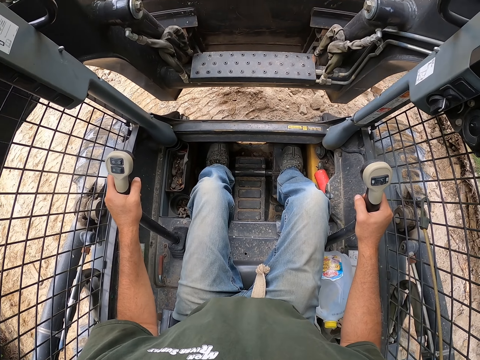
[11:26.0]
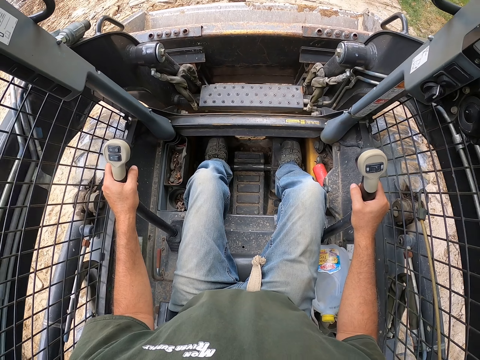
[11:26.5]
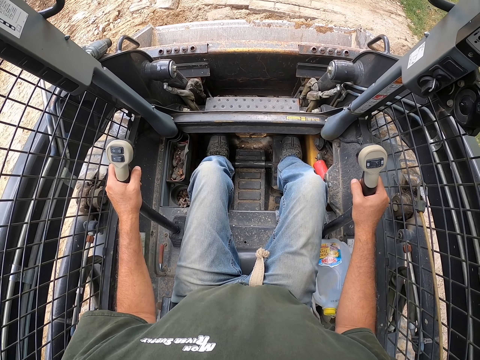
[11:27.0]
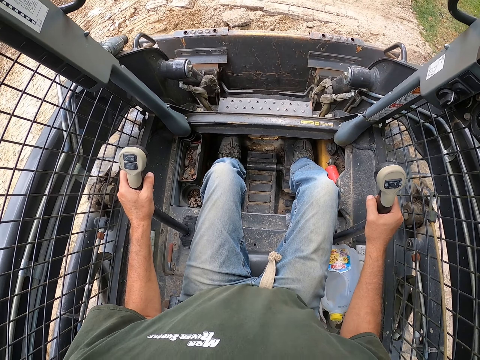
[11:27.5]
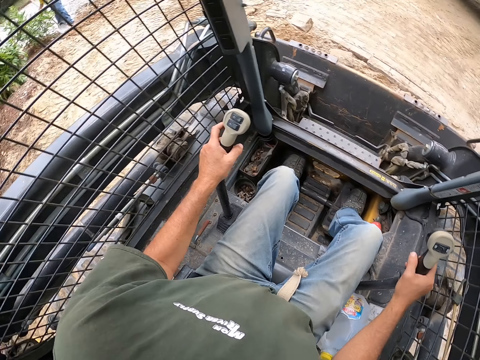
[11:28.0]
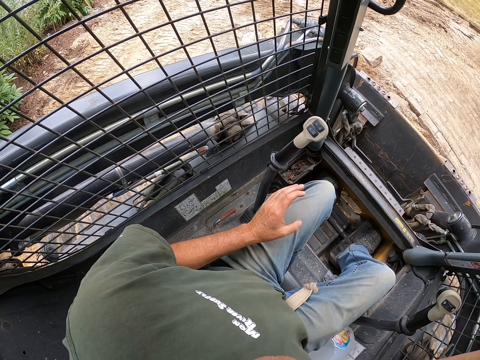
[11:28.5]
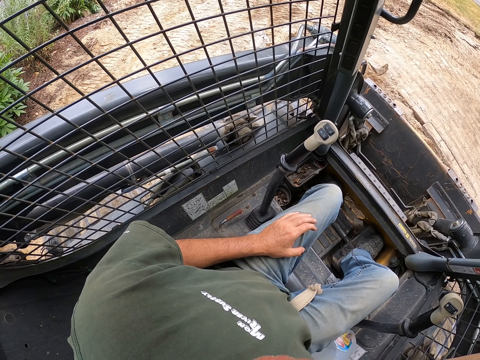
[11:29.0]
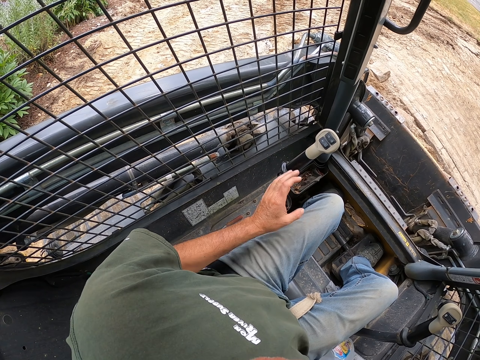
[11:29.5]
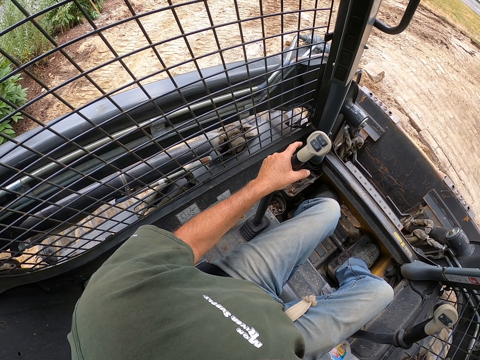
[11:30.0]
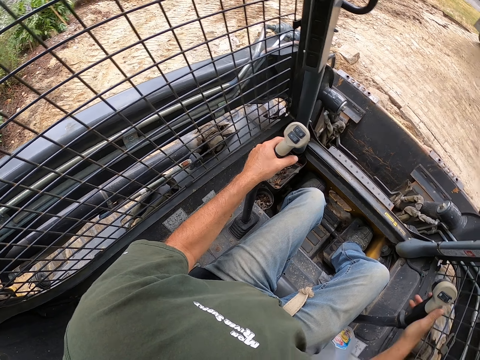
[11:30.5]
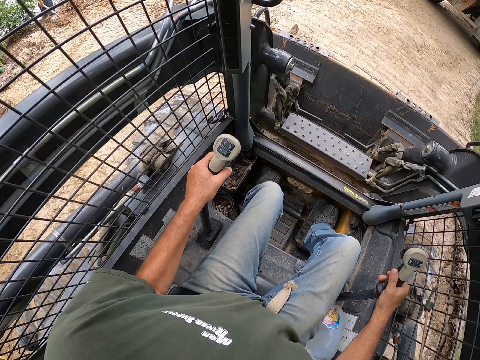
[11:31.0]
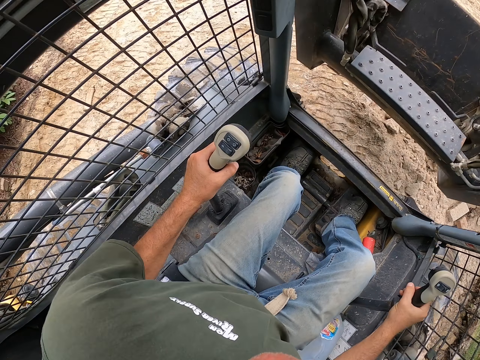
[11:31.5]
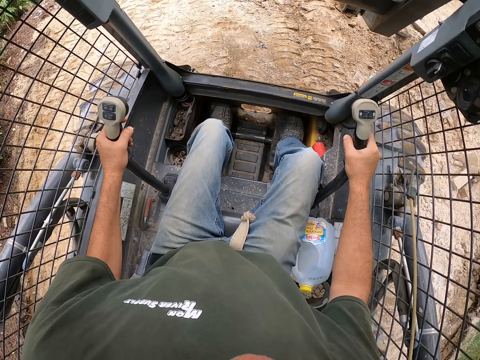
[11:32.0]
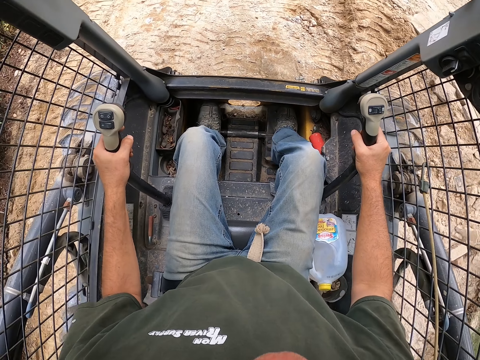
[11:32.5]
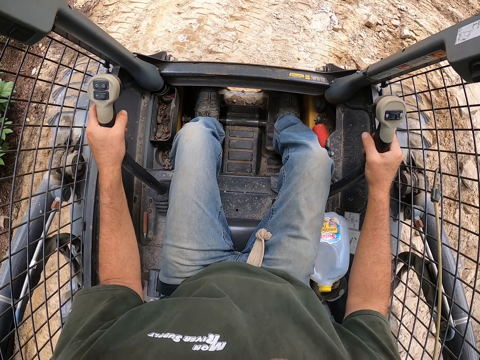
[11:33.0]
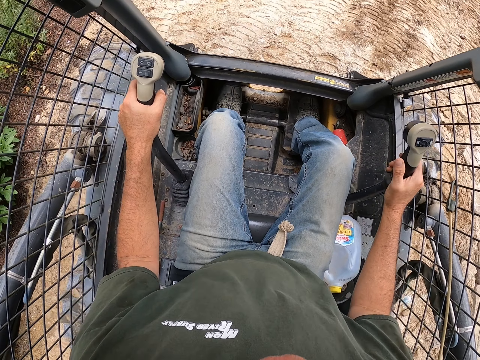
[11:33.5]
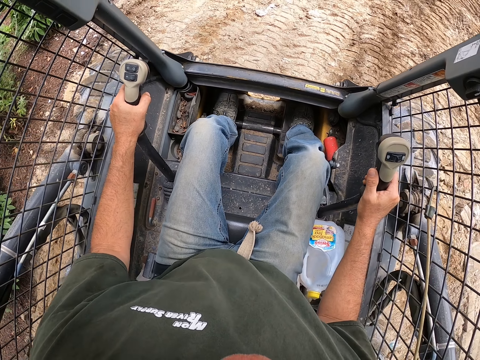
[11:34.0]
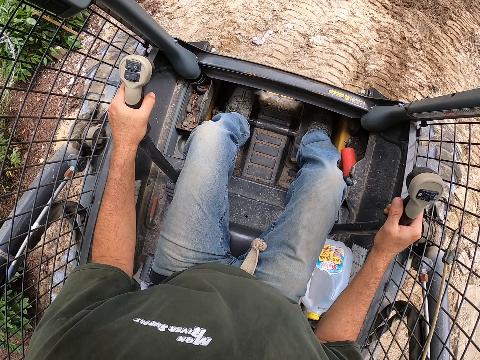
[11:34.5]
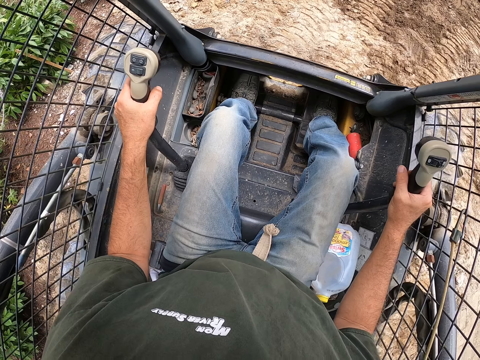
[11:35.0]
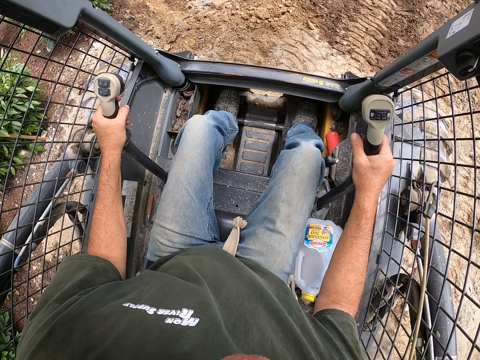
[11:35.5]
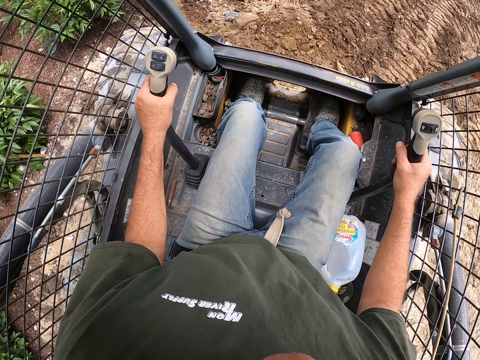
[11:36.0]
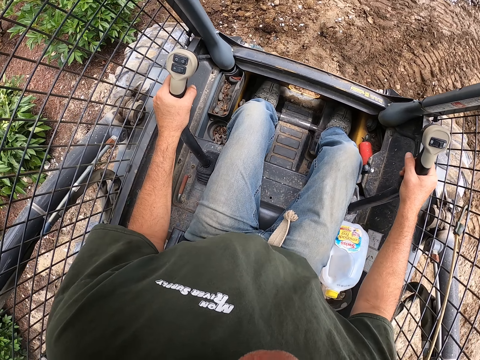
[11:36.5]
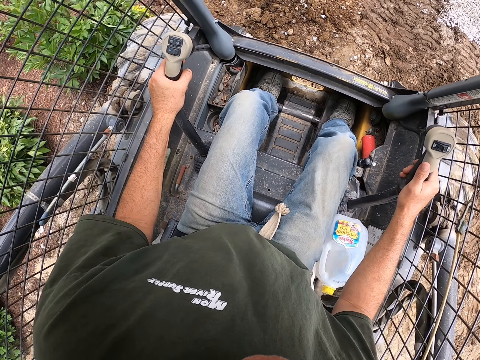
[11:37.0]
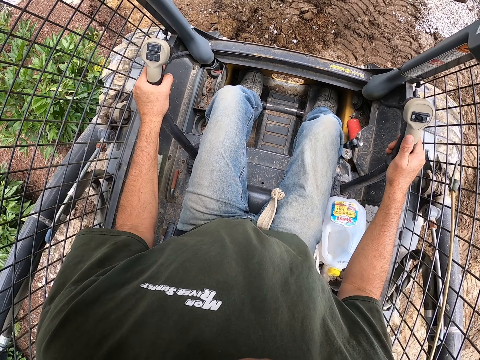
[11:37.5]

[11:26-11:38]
The camera wearer scoops soil with the truck. They stop the truck. They move the truck gear. They turn the truck around. They drive the truck forward on the road.

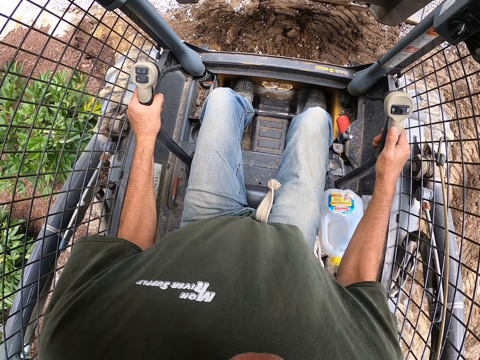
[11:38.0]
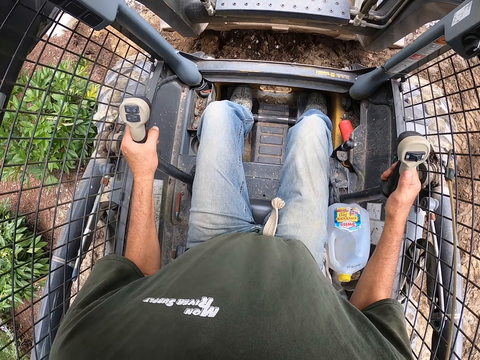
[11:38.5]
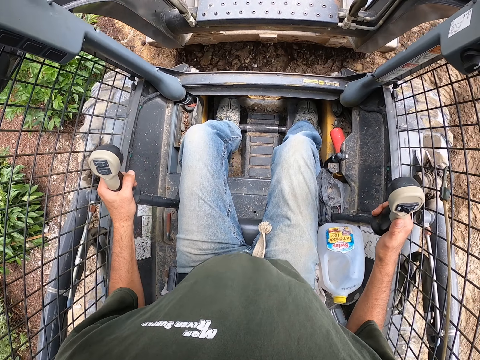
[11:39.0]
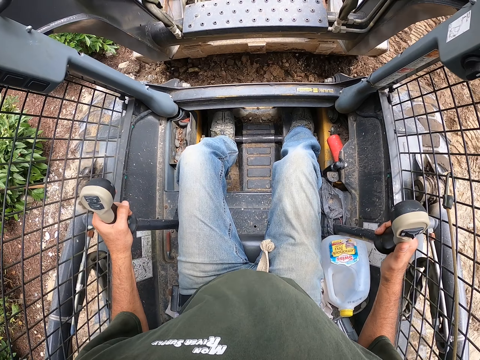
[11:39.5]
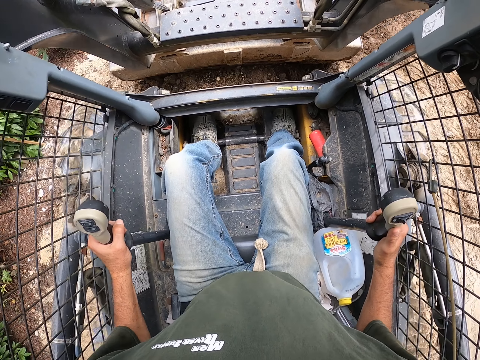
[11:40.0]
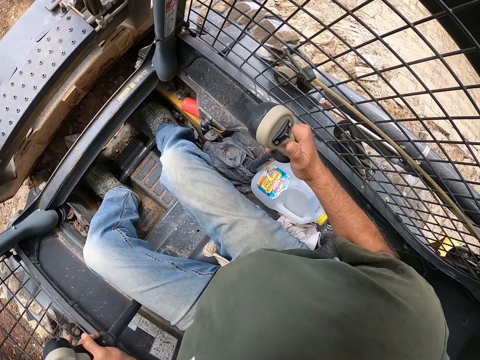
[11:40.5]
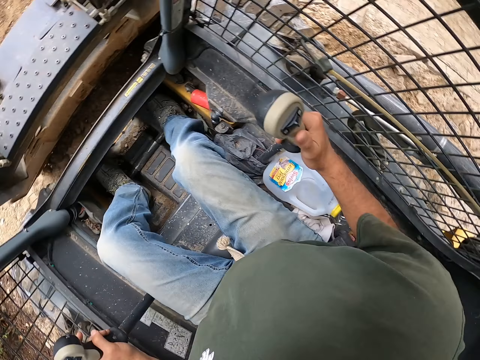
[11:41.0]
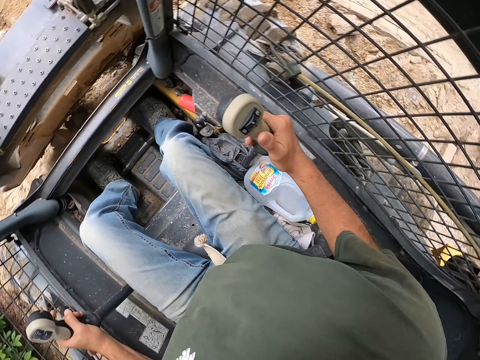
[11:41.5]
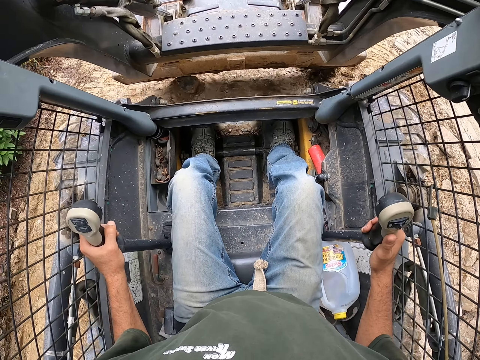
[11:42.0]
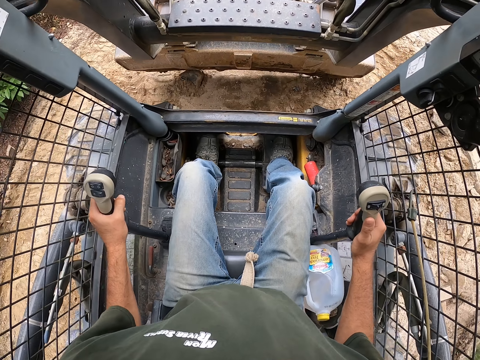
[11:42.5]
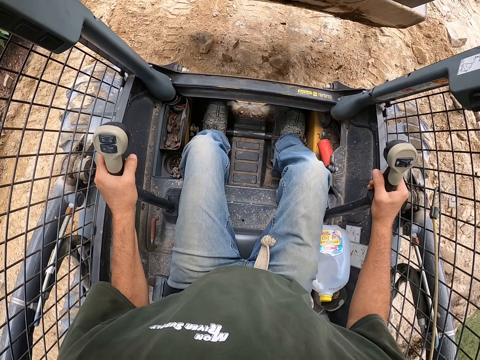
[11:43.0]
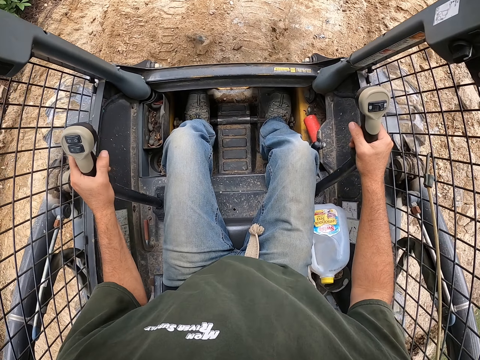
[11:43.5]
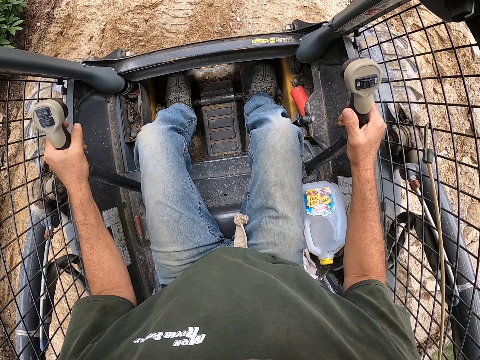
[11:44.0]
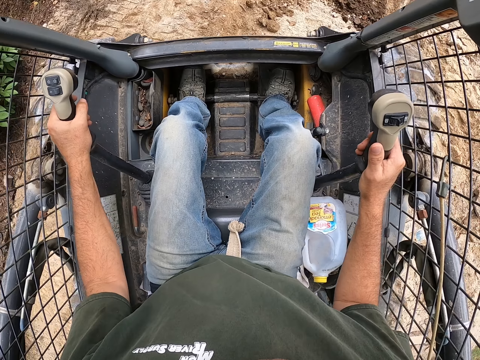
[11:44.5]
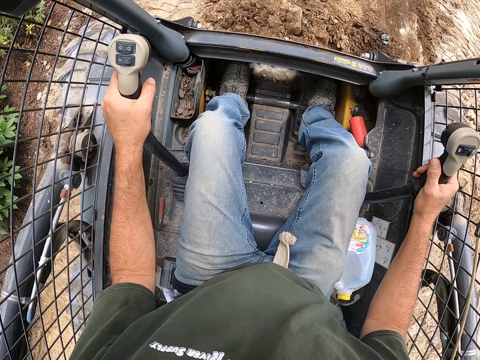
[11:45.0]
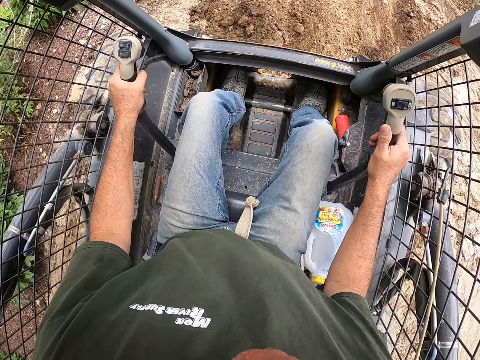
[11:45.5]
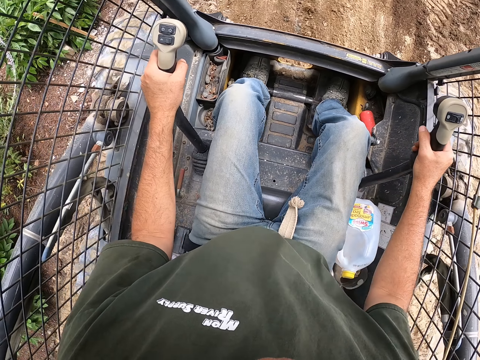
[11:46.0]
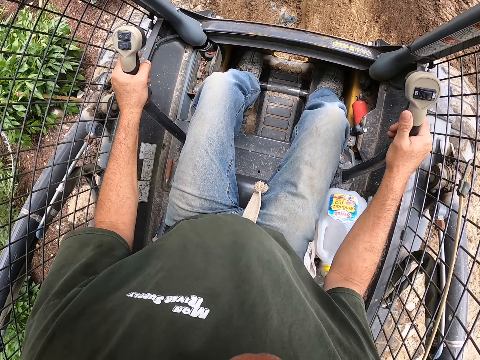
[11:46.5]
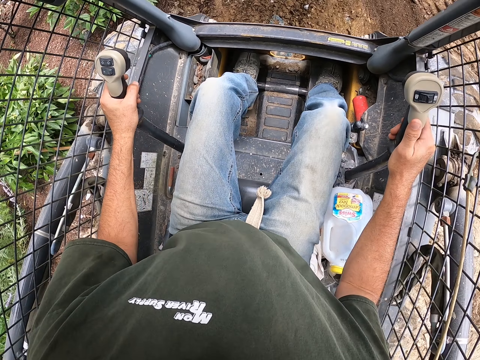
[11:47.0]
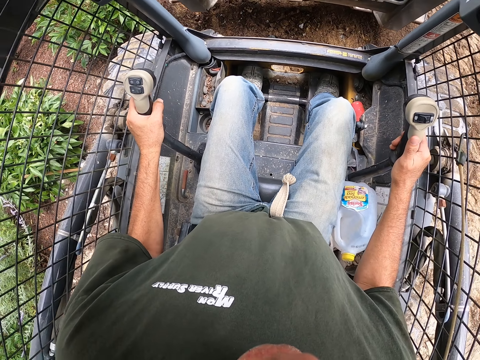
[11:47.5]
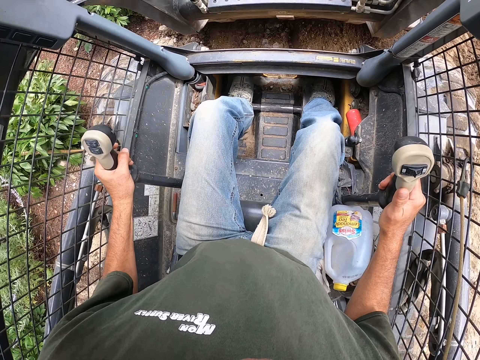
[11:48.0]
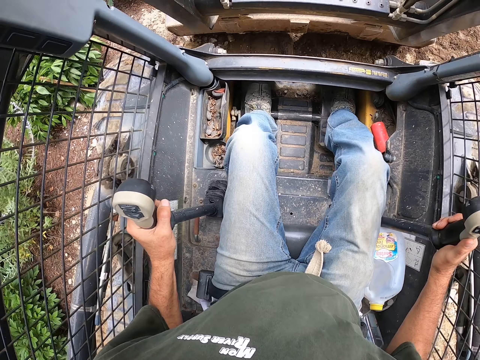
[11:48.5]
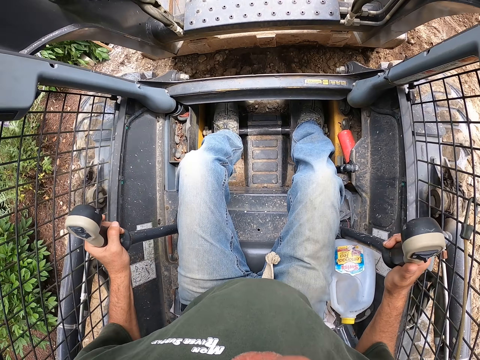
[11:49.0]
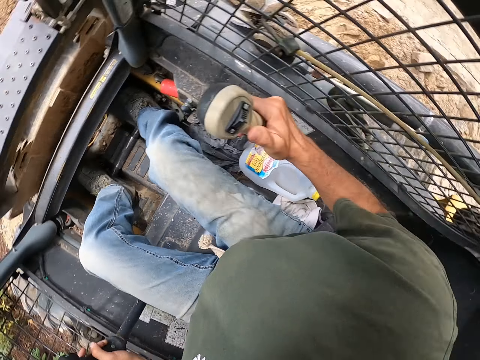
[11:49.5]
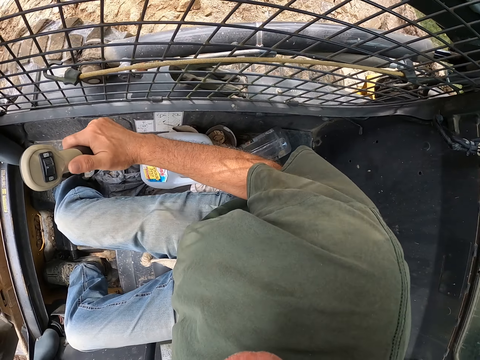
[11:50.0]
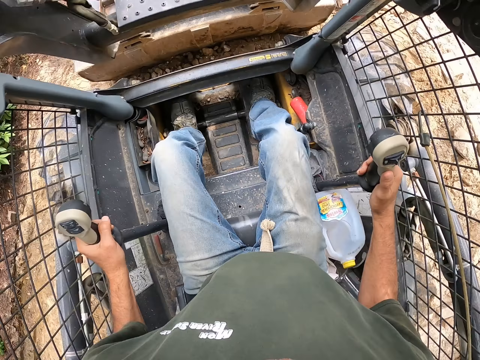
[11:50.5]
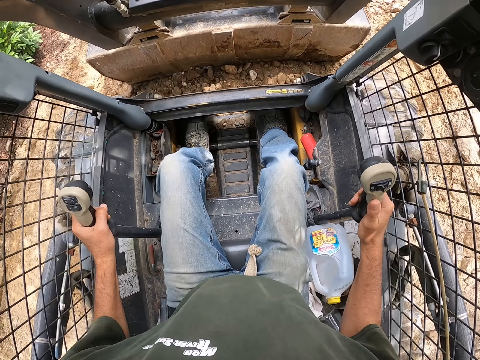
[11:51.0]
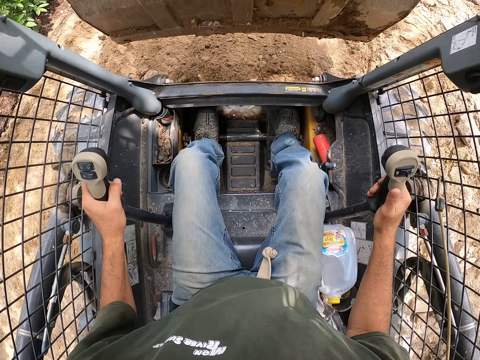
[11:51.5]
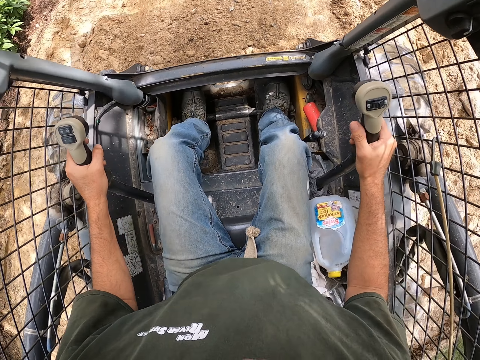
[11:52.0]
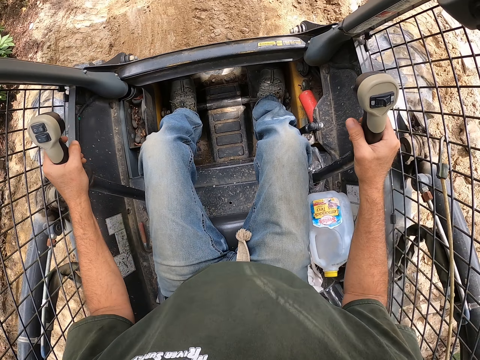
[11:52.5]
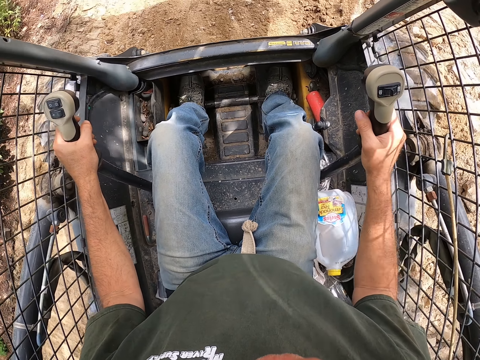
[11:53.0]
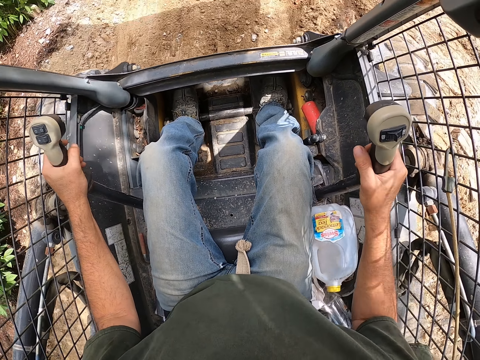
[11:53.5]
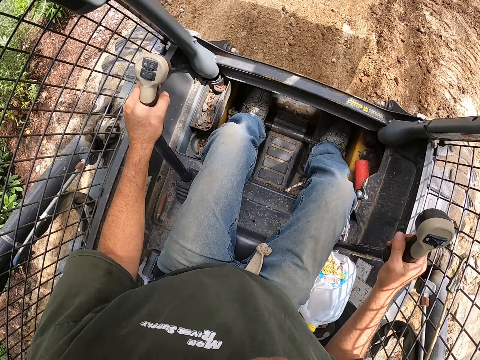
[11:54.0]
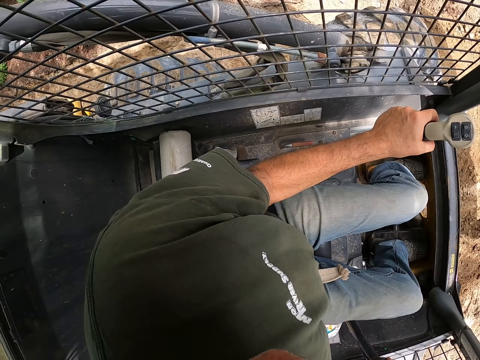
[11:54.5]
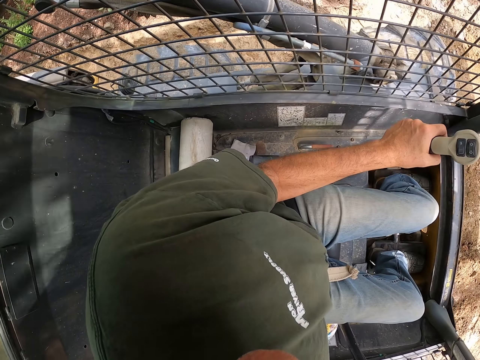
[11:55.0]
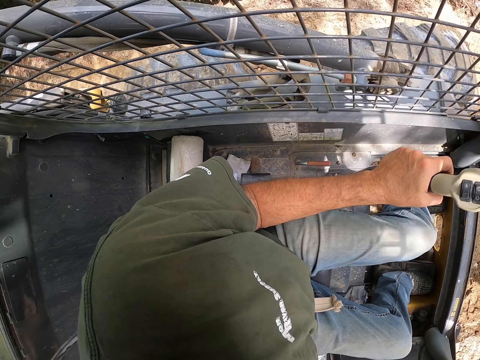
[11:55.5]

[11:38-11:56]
The camera wearer levels soil with a skid steer. They look around the forest. They drive the skid steer on the road. They level soil with the skid steer. They look around the compound. They drive the skid steer on the road.
